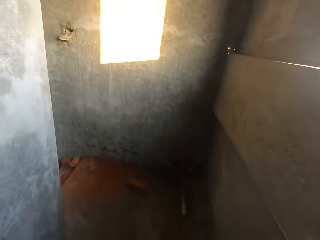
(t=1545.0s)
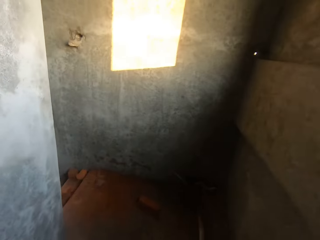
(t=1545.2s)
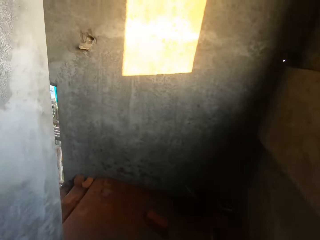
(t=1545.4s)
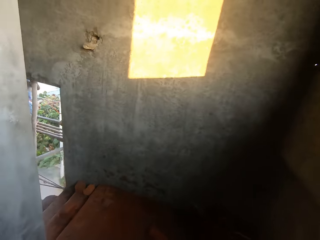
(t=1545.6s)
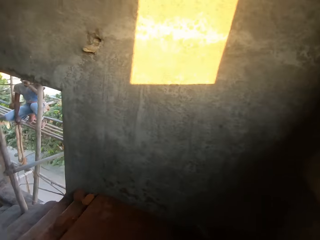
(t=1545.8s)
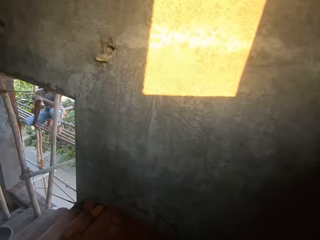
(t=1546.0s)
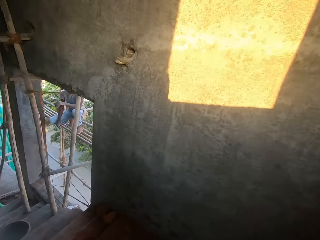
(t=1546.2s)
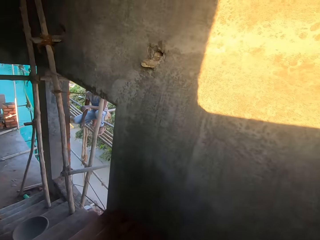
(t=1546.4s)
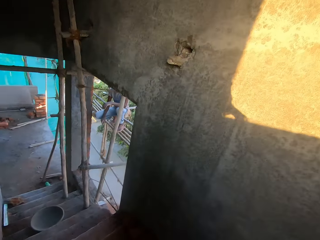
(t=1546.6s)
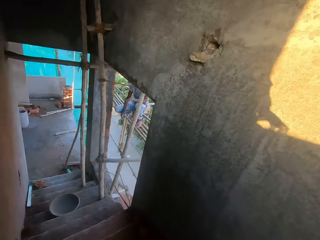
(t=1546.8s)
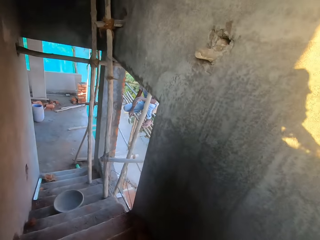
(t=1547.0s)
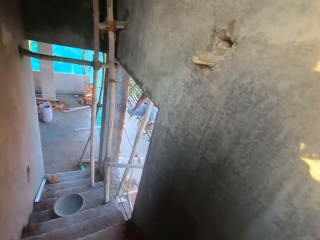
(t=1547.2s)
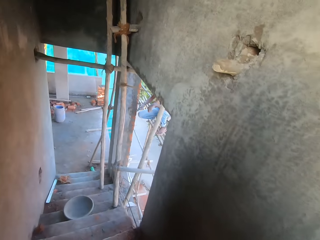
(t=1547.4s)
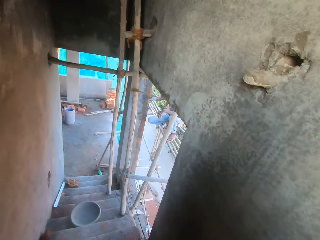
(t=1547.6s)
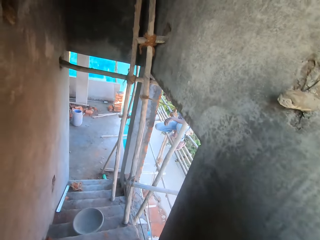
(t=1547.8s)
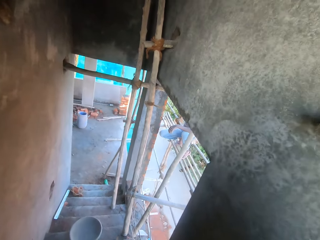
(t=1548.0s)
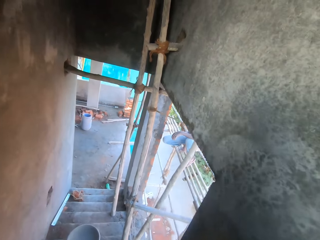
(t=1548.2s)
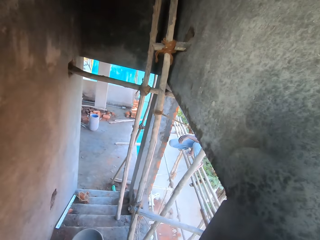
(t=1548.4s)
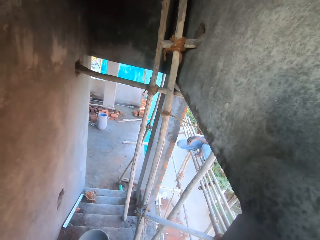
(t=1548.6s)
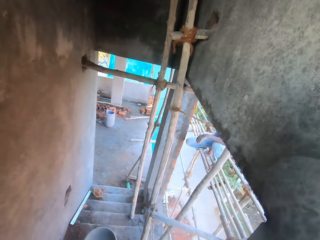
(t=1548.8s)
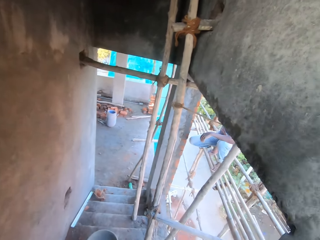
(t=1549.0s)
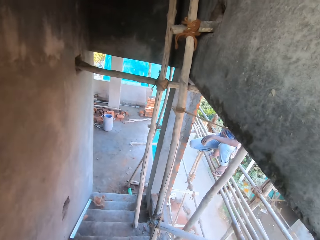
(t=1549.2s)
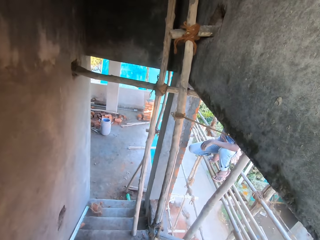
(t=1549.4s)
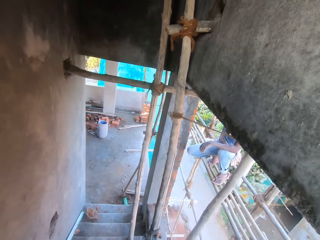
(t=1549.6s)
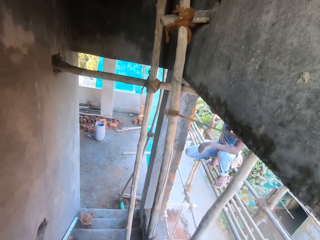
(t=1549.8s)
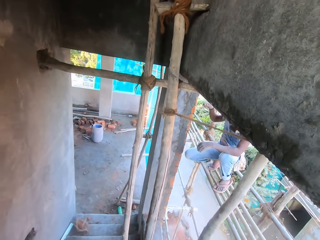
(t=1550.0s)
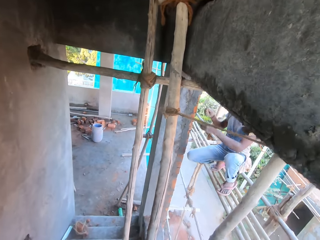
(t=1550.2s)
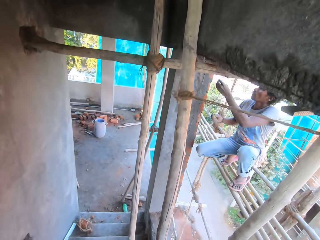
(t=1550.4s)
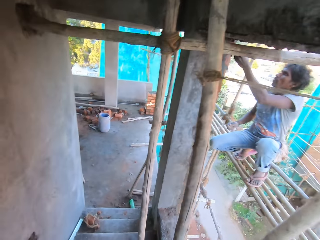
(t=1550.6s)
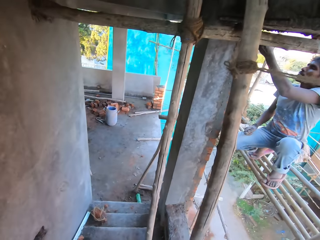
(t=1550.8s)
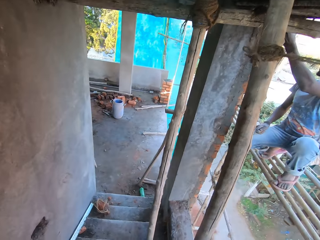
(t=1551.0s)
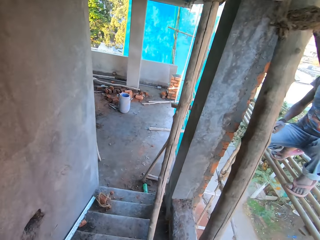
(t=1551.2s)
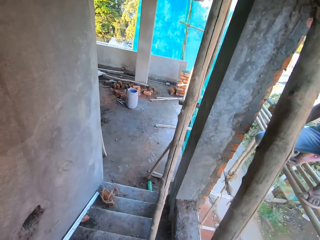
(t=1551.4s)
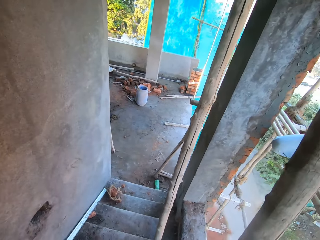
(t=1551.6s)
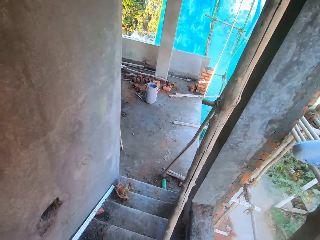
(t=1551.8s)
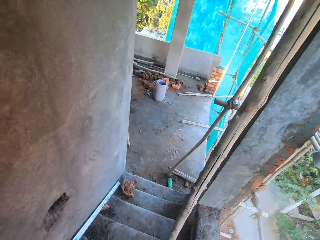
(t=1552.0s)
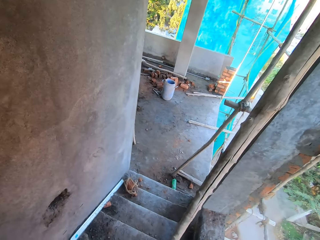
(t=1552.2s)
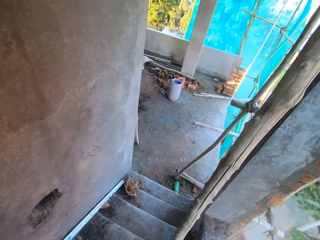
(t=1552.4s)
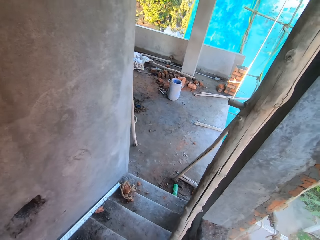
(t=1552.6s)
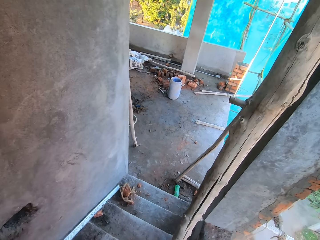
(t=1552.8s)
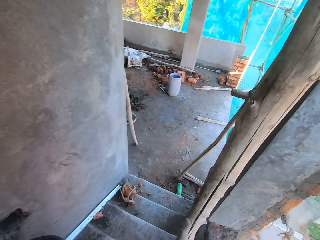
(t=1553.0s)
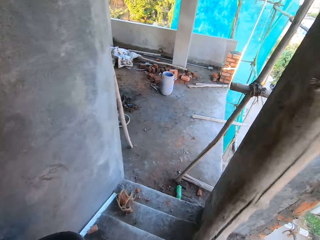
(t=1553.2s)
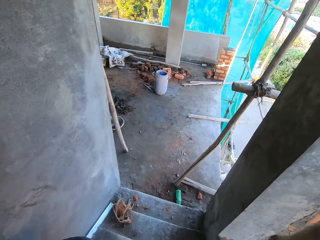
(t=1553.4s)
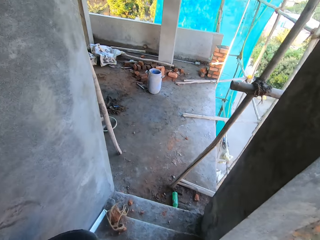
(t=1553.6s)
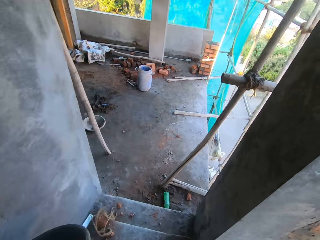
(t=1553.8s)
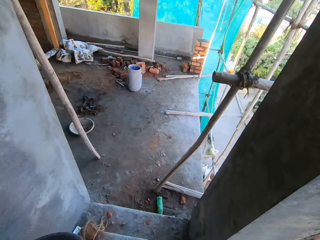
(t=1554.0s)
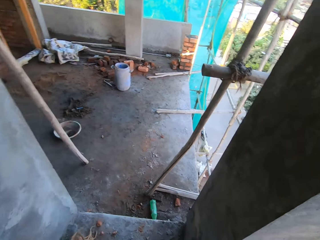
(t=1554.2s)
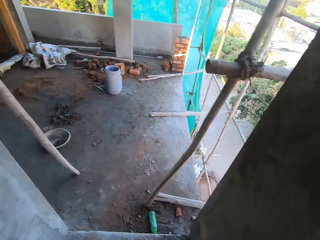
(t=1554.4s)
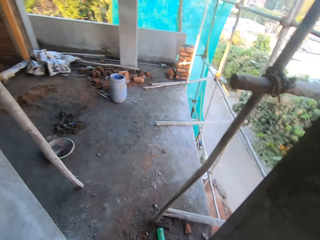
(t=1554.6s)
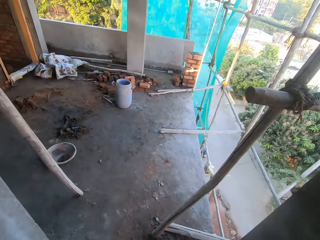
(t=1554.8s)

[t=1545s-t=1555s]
The man smoothens mortar on the wall with a brick trowel in his right hand. The man touches the wall with his left hand.

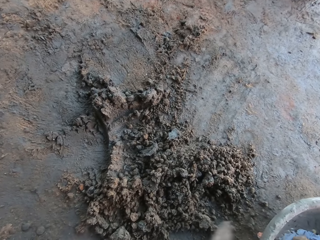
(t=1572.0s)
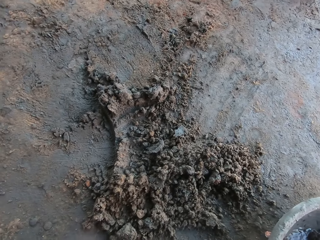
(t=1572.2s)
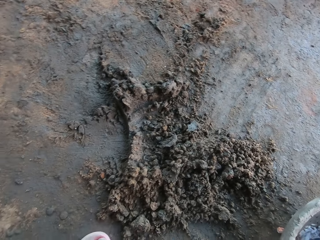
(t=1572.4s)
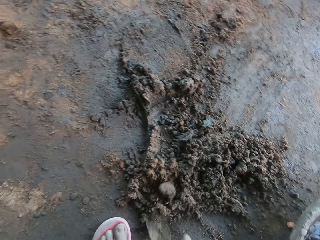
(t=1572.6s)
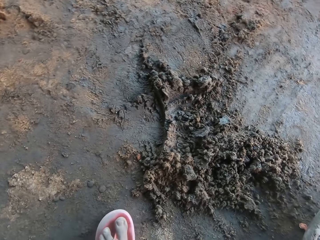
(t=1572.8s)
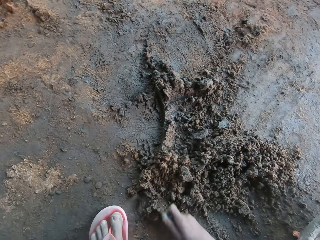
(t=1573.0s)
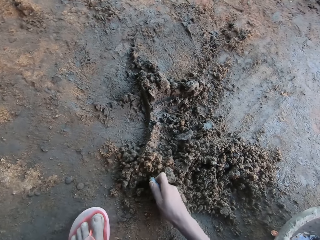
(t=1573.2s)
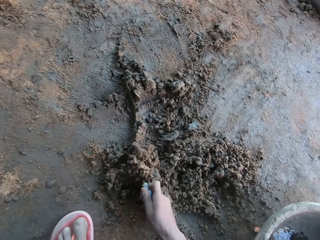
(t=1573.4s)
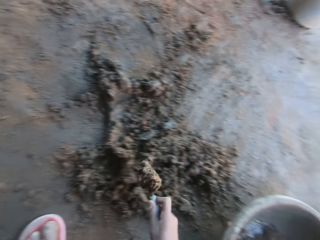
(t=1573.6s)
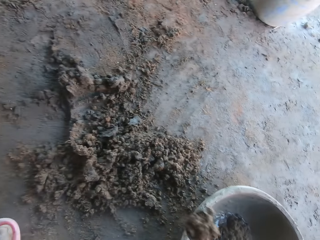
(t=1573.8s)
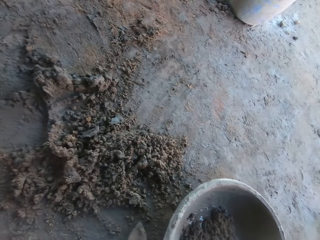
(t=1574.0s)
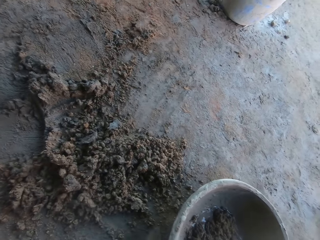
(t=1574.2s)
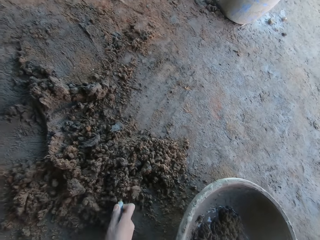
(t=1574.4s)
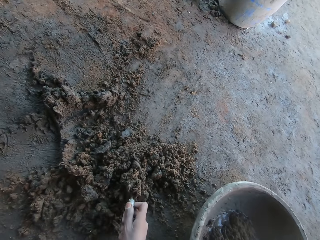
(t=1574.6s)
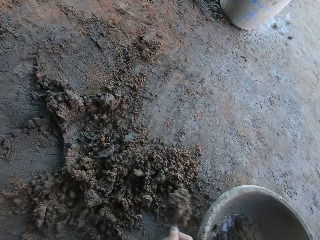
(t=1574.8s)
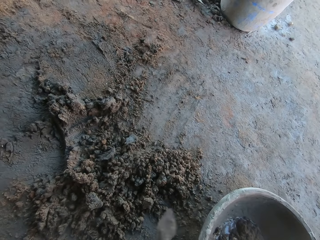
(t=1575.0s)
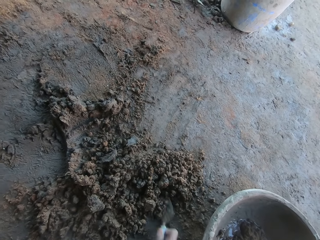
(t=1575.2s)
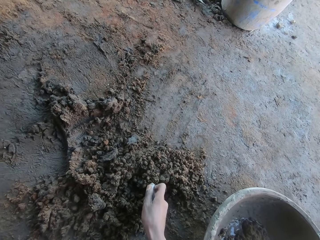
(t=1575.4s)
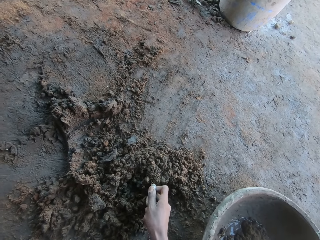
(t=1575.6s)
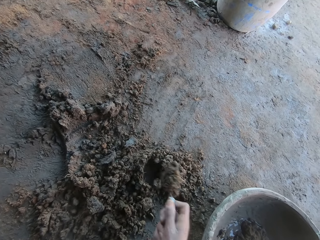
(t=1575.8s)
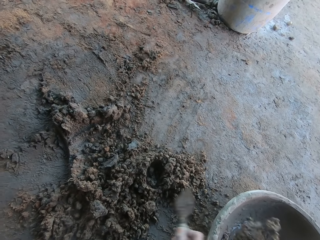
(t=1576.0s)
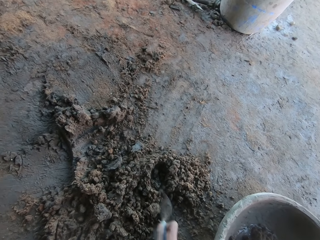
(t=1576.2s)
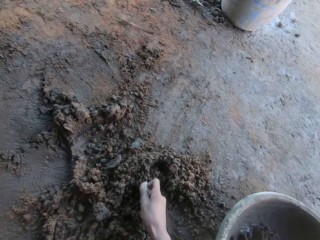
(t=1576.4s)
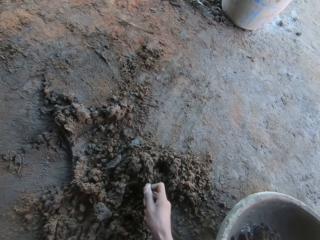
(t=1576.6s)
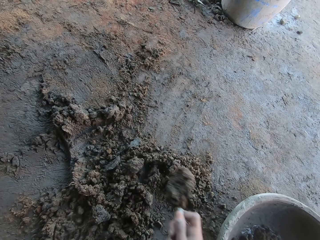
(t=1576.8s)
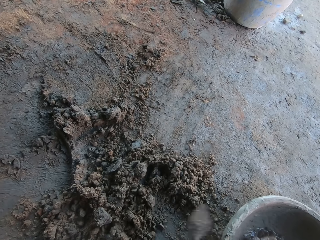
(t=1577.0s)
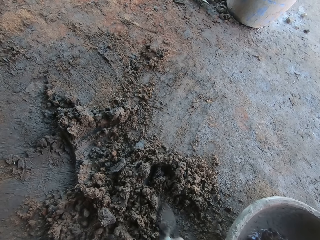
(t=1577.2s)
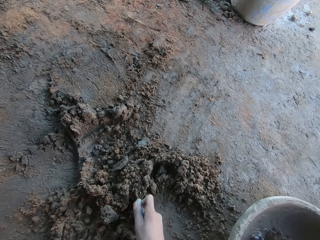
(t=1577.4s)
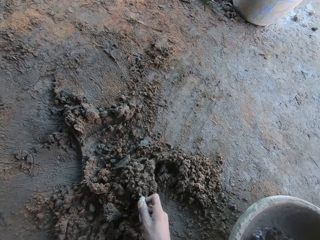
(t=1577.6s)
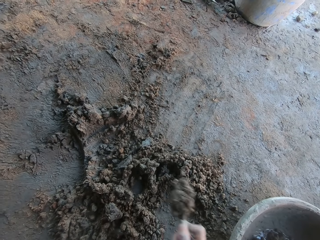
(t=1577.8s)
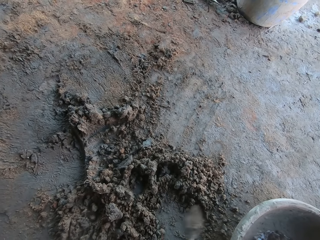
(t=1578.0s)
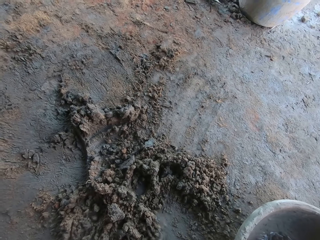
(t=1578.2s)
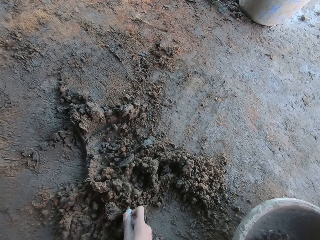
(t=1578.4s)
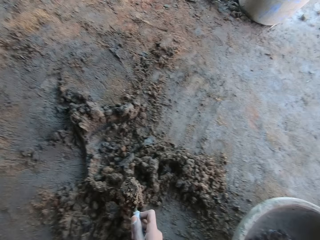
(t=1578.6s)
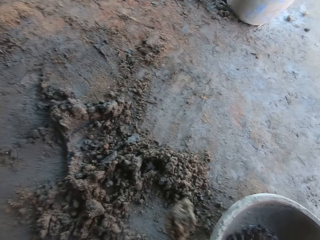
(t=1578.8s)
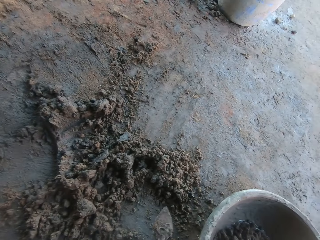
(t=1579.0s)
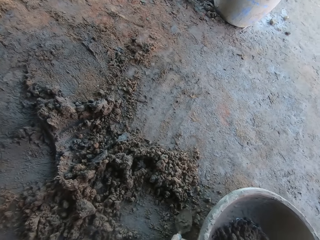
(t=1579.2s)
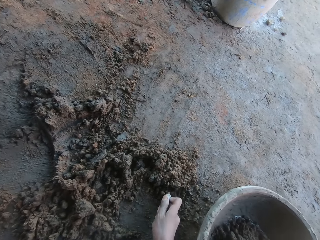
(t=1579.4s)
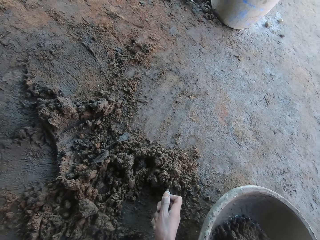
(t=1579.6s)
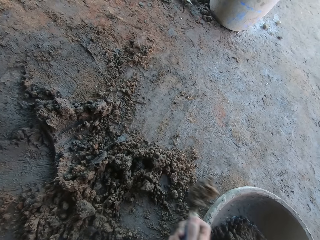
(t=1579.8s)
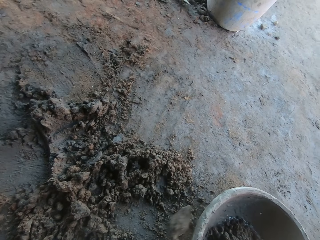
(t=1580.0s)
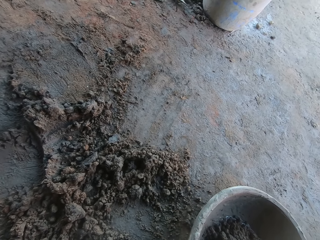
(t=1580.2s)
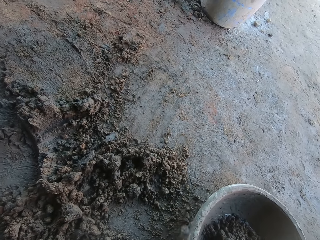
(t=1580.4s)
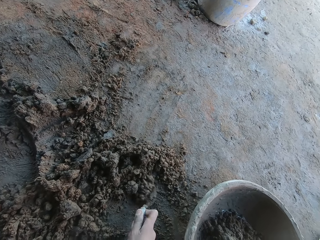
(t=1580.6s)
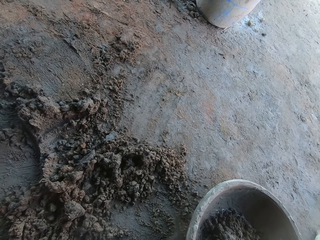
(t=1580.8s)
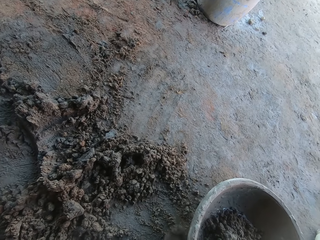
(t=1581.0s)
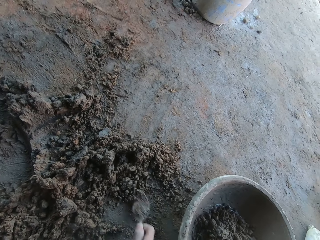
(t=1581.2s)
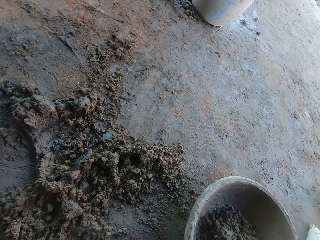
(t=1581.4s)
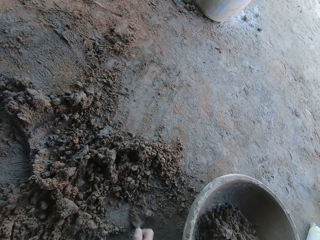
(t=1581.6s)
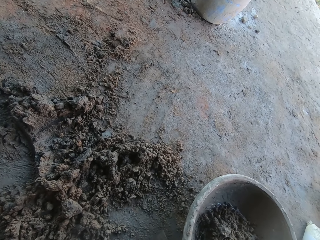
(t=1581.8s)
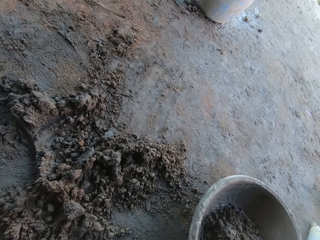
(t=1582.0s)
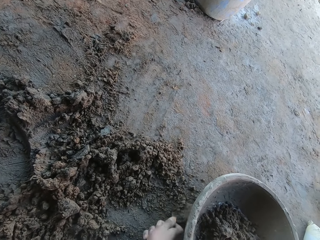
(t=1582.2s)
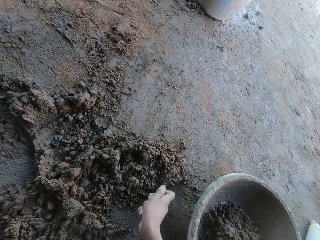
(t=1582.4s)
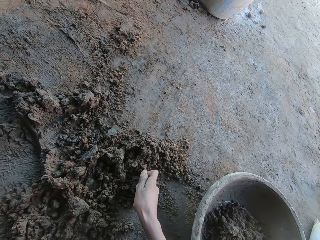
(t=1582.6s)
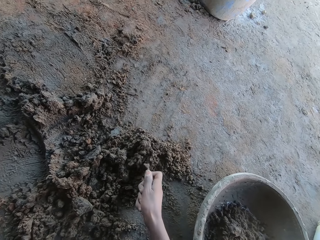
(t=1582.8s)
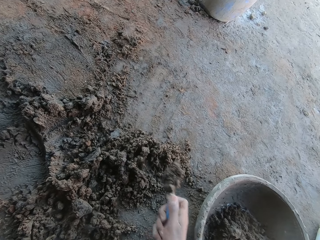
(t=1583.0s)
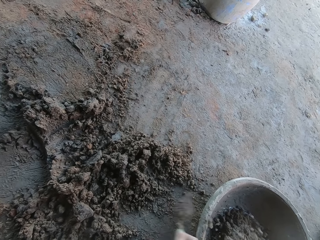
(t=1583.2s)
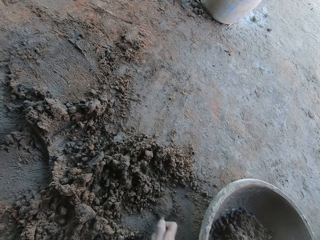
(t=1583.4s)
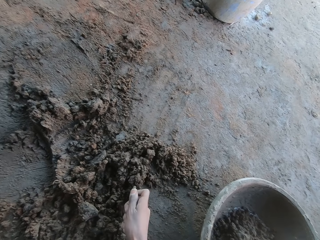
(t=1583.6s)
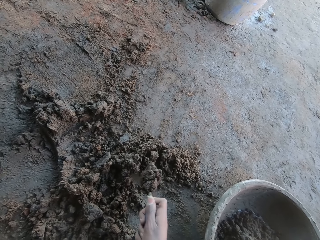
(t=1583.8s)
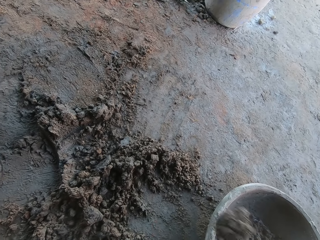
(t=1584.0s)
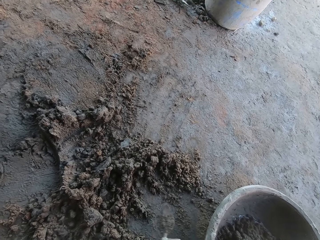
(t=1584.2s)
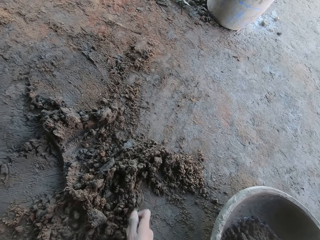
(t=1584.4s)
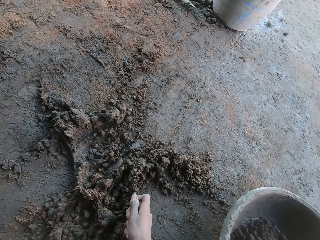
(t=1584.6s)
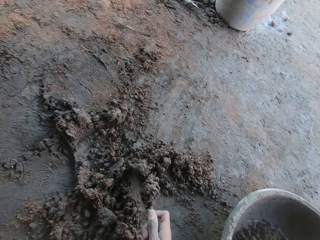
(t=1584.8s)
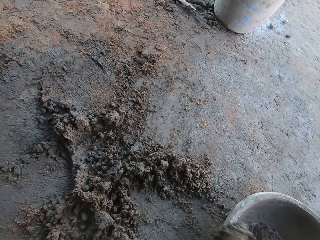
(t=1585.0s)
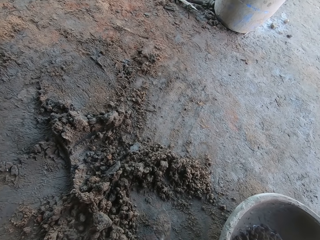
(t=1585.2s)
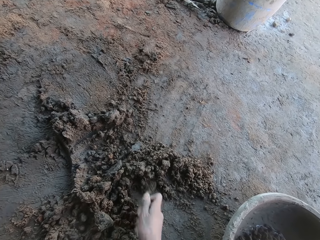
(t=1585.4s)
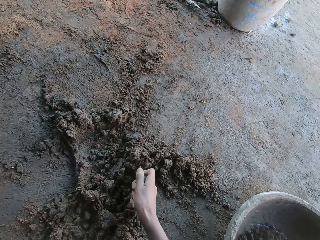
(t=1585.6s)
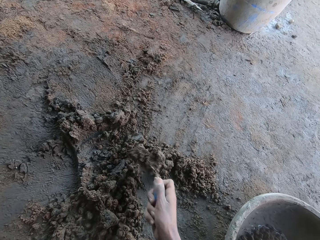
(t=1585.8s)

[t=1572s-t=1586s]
The camera wearer pours the mortar into the bowl on the floor with the trowel in his right hand. He scoops mortar from the floor with the trowel in his right hand. He pours the mortar into the bowl on the floor with the trowel in his right hand. He scoops mortar from the floor with the trowel in his right hand. He pours the mortar into the bowl on the floor with the trowel in his right hand. He scoops mortar from the floor with the trowel in his right hand. He pours the mortar into the bowl on the floor with the trowel in his right hand. He scoops mortar from the floor with the trowel in his right hand. He pours the mortar into the bowl on the floor with the trowel in his right hand. He scoops mortar from the floor with the trowel in his right hand. He pours the mortar into the bowl on the floor with the trowel in his right hand. He scoops mortar from the floor with the trowel in his right hand. He pours the mortar into the bowl on the floor with the trowel in his right hand. He scoops mortar from the floor with the trowel in his right hand. He pours the mortar into the bowl on the floor with the trowel in his right hand. He scoops mortar from the floor with the trowel in his right hand. He pours the mortar into the bowl on the floor with the trowel in his right hand. He scoops mortar from the floor with the trowel in his right hand. He pours the mortar into the bowl on the floor with the trowel in his right hand. He scoops mortar from the floor with the trowel in his right hand. He pours the mortar into the bowl on the floor with the trowel in his right hand. He scoops mortar from the floor with the trowel in his right hand.
